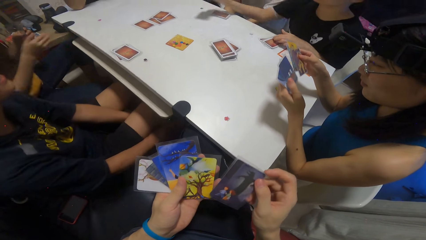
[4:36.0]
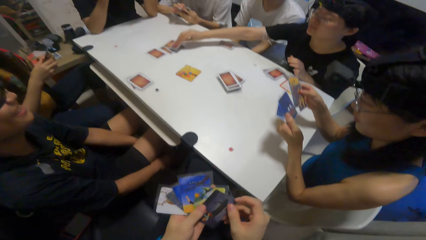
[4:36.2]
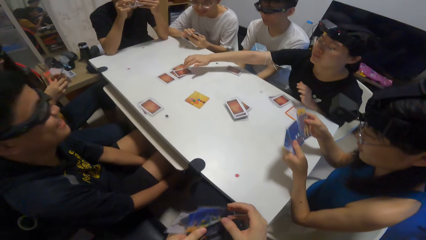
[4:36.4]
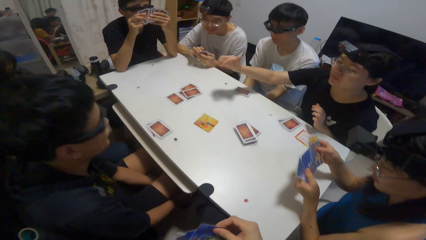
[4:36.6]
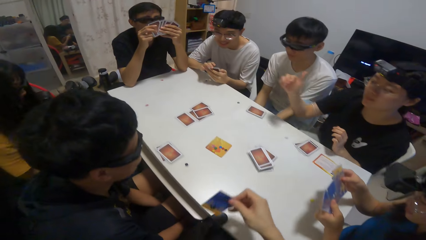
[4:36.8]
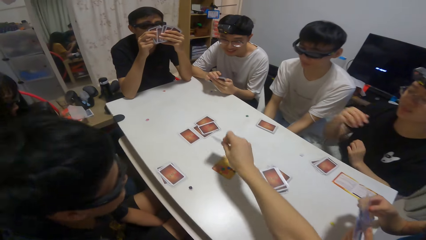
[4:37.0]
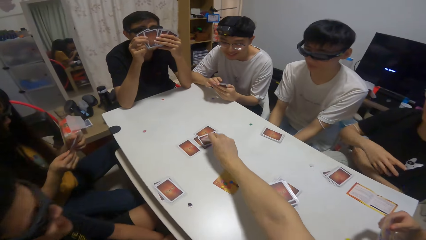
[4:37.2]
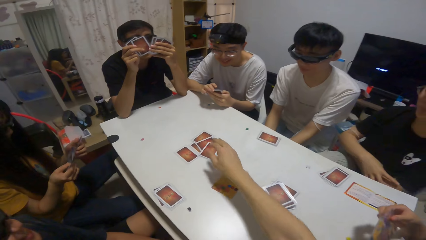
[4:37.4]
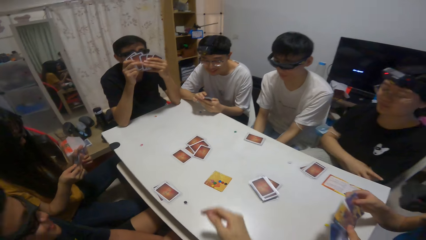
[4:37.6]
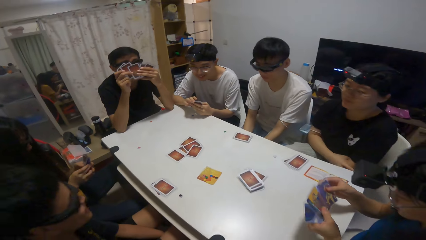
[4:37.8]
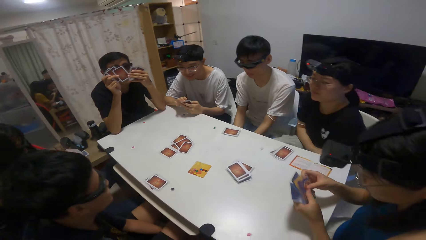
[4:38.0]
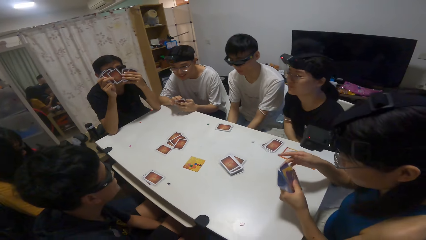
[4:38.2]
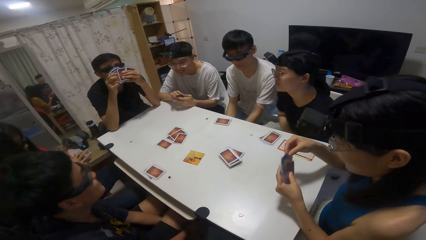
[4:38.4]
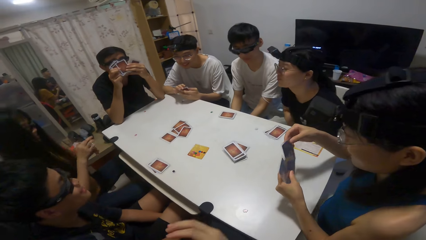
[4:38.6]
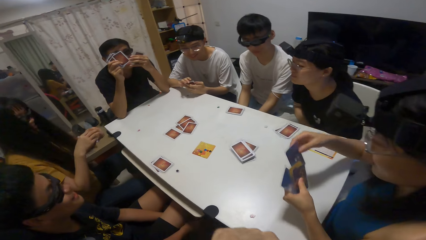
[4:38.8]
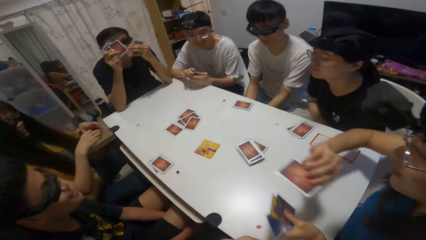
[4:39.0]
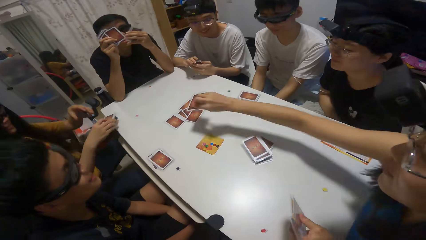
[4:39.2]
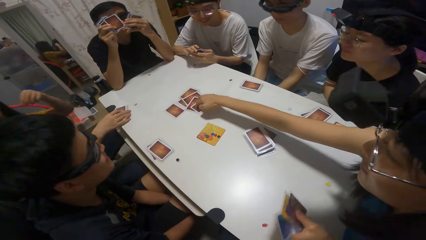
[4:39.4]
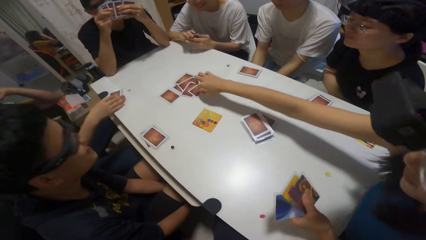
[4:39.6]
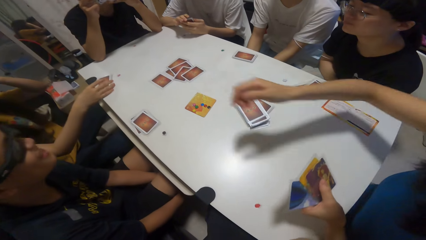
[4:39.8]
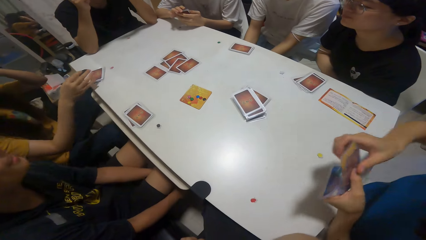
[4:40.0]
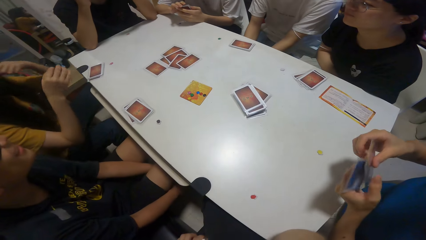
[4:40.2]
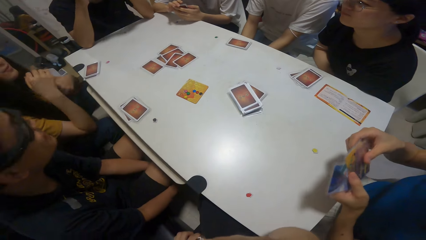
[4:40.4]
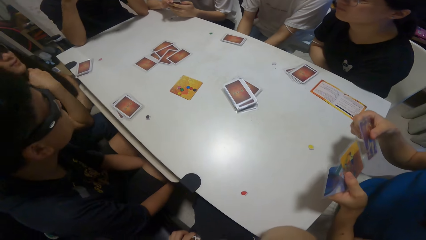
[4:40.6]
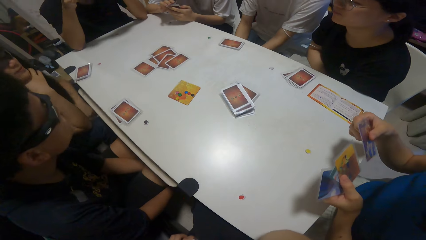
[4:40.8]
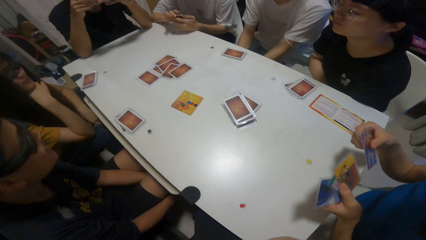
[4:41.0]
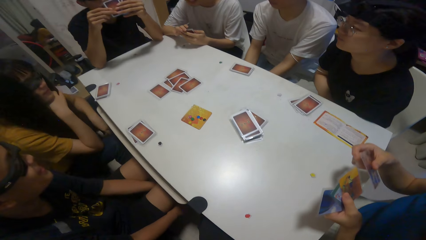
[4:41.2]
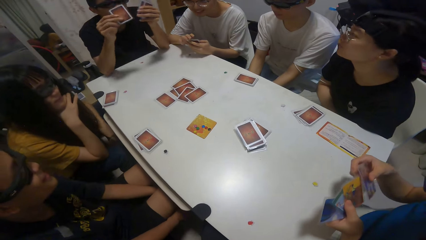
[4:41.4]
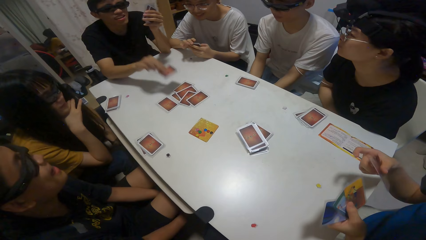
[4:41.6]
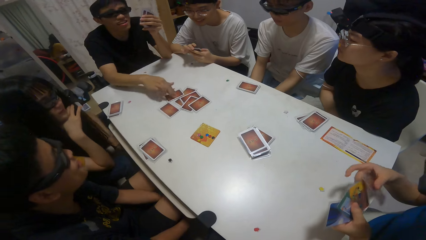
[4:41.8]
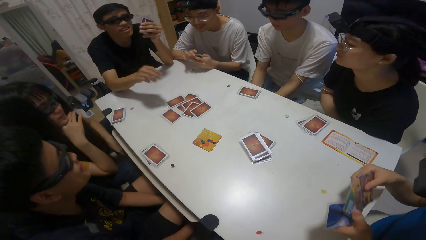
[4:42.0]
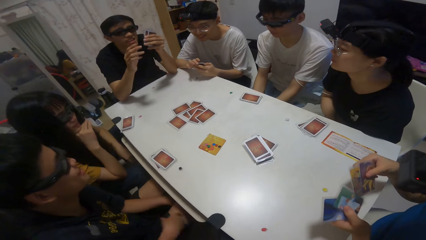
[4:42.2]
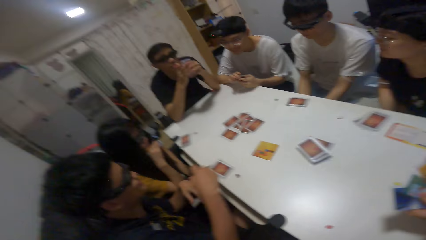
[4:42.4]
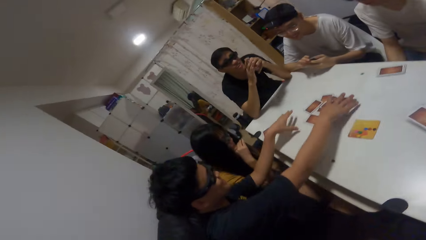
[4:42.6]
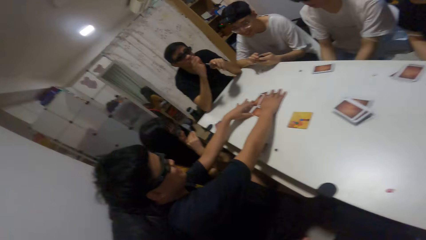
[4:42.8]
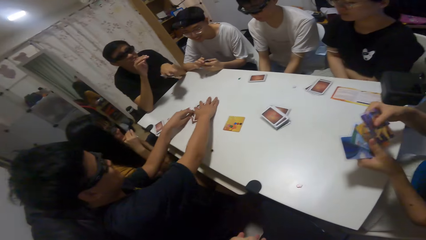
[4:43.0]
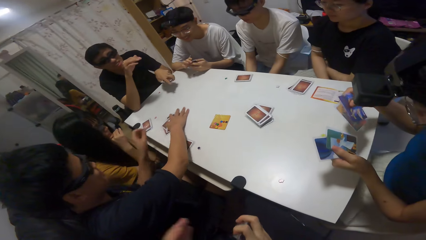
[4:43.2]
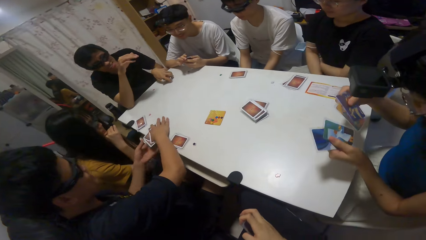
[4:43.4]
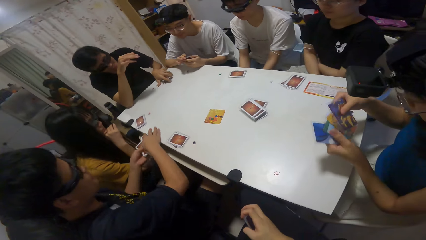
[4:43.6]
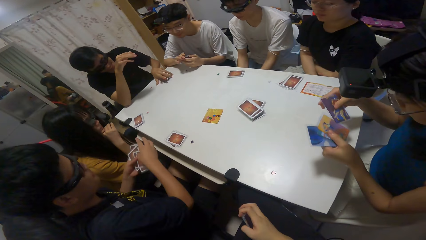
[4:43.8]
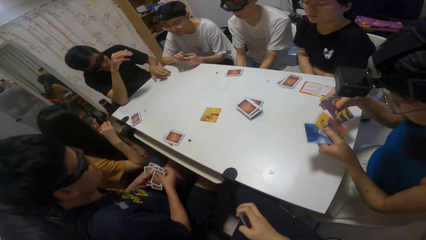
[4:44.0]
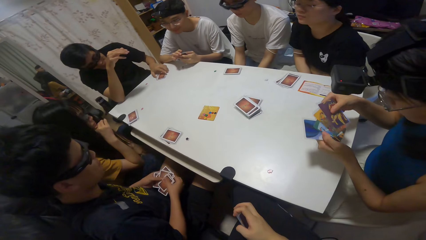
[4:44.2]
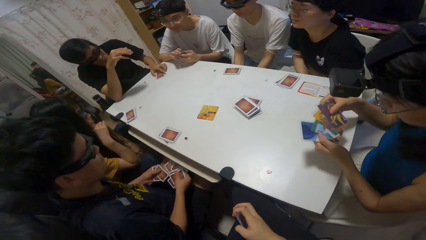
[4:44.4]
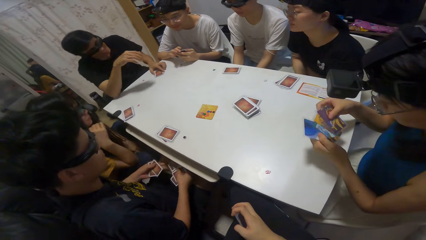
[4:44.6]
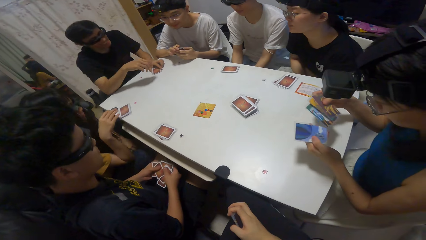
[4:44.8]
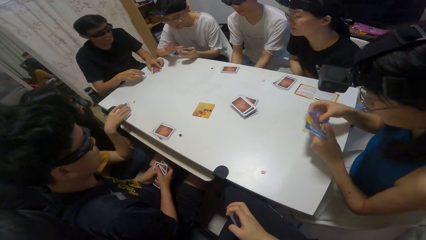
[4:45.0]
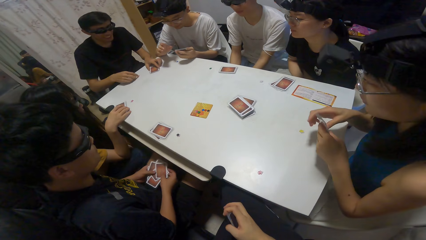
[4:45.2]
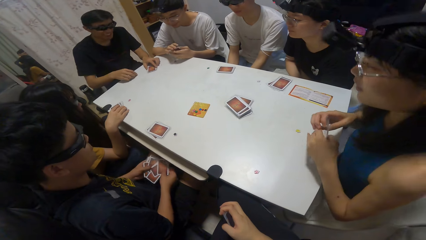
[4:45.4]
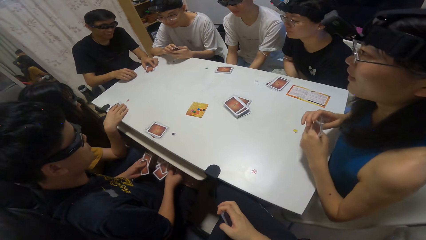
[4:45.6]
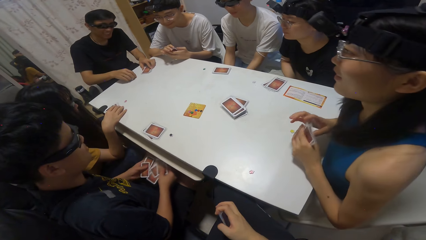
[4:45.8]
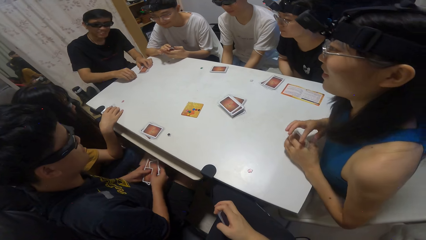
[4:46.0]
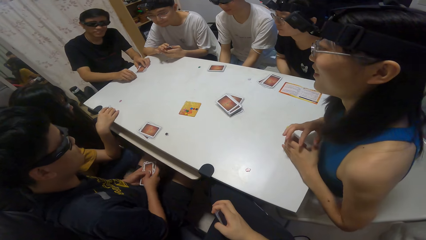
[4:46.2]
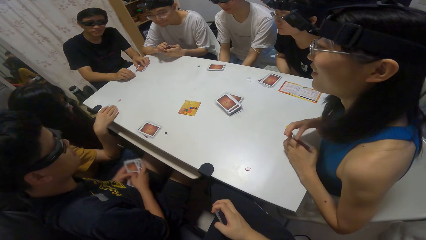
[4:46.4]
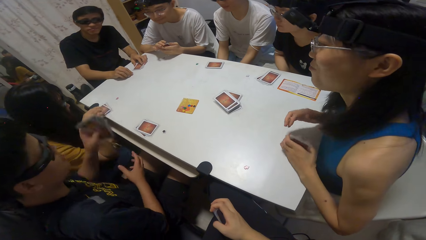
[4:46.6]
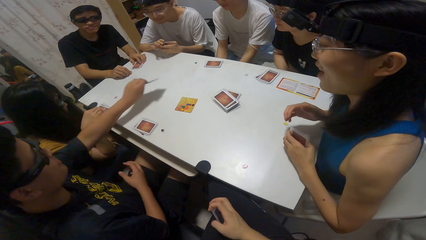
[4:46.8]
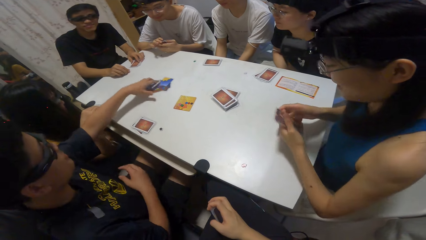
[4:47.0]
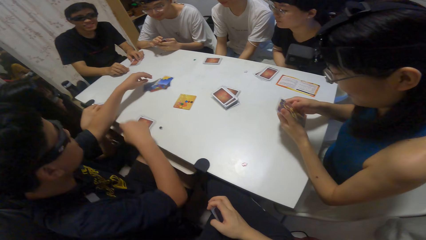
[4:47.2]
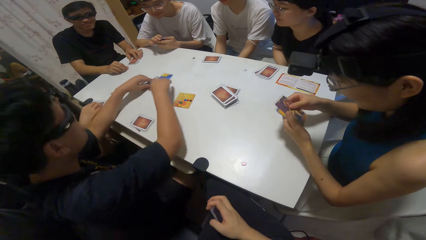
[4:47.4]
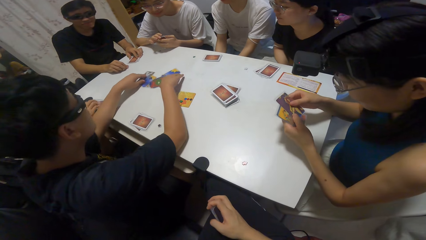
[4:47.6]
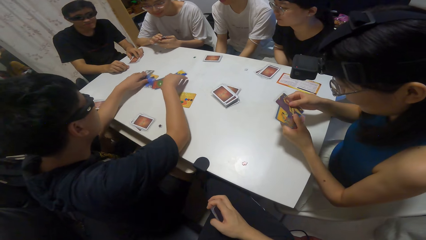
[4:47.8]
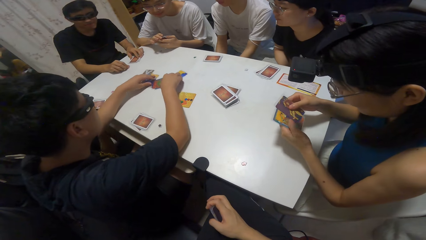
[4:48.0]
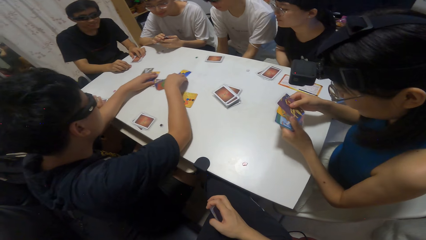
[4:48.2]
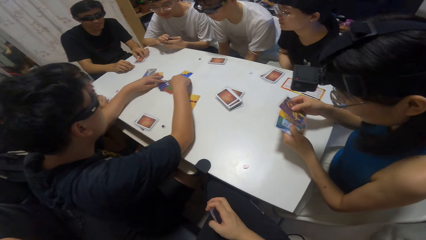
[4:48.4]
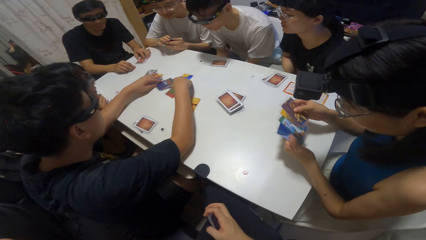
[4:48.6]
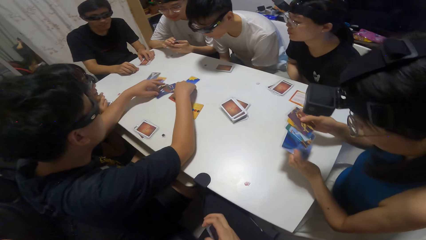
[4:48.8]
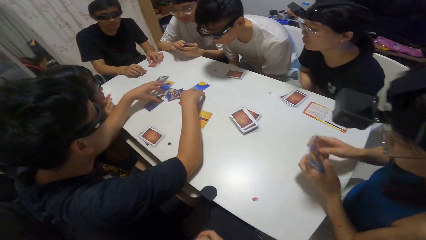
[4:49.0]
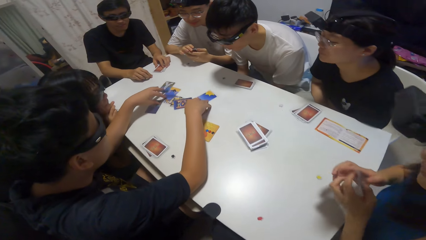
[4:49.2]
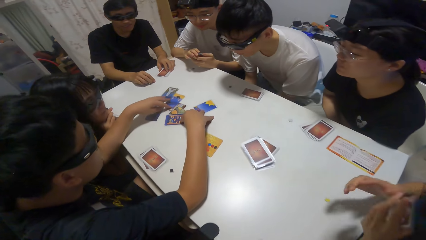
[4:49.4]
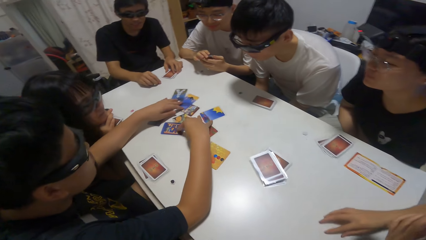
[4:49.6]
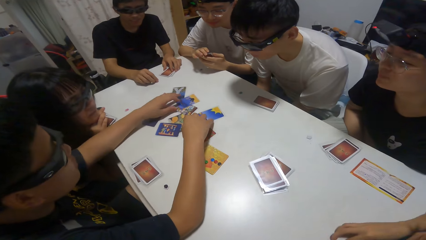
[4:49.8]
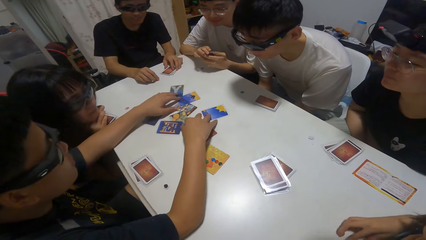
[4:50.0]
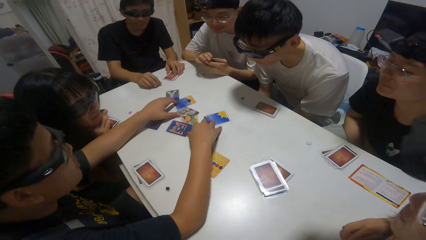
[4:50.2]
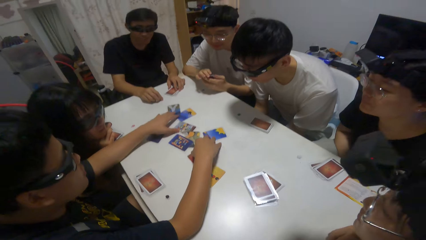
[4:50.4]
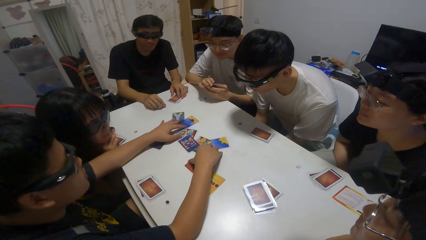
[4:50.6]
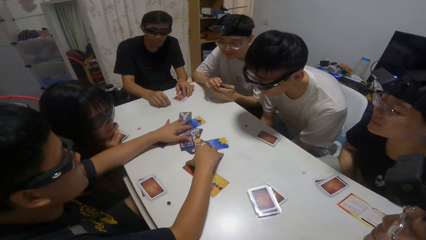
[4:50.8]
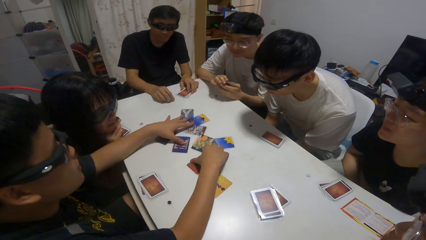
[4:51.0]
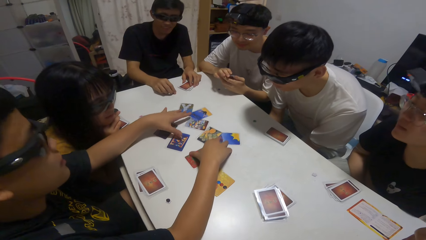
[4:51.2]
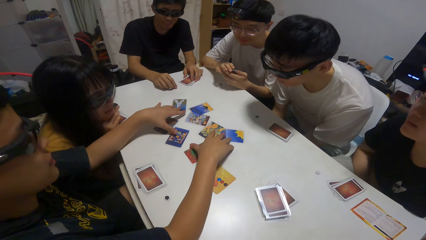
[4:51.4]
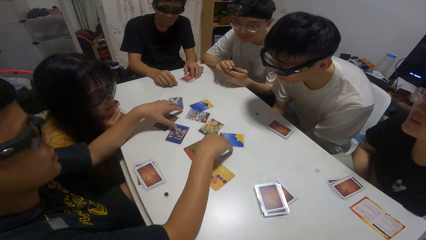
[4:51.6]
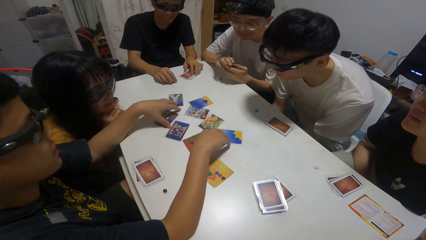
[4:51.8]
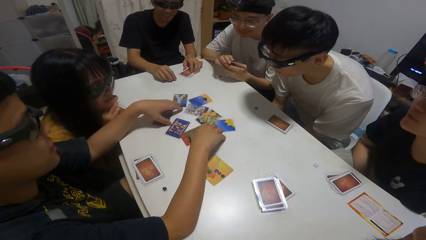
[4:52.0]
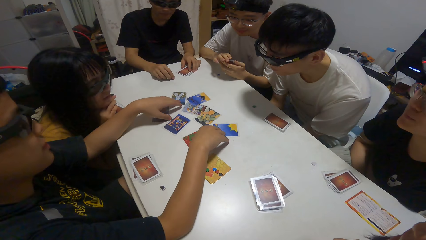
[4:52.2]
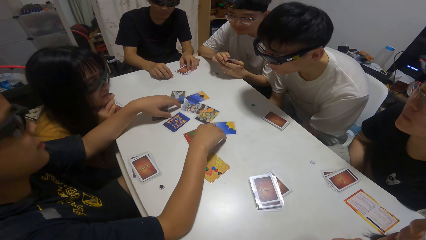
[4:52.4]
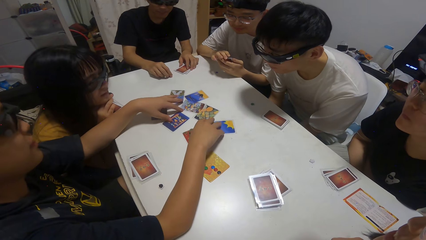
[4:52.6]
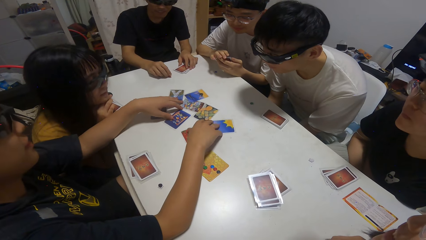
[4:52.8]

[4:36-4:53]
A man places playing cards on the table. The camera wearer drops the card on the table. Another man places a playing card on the table. Another man places a playing card on the table. Another man picks the playing cards and shuffles the playing cards. A boy drops some cards on the table. The boy arranges the cards on the table.
